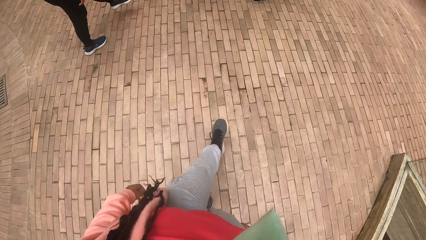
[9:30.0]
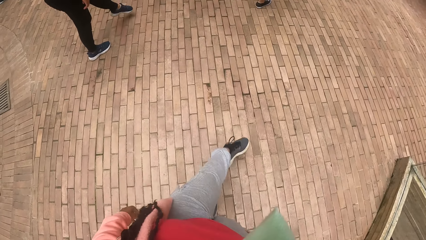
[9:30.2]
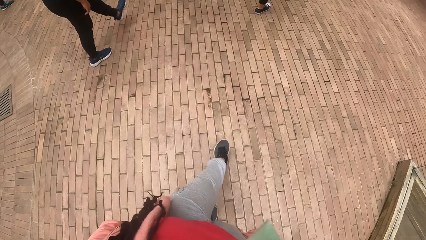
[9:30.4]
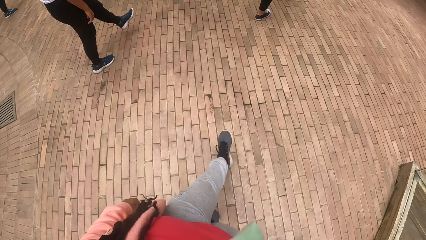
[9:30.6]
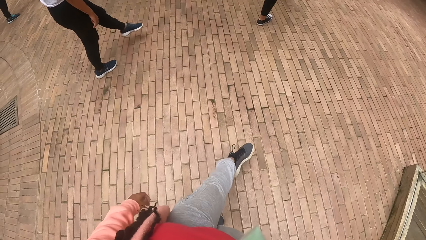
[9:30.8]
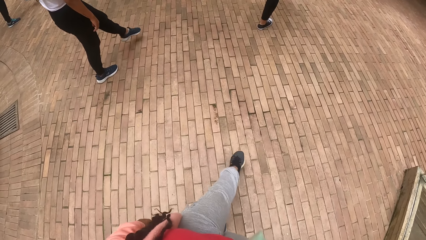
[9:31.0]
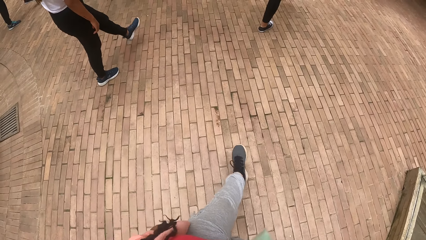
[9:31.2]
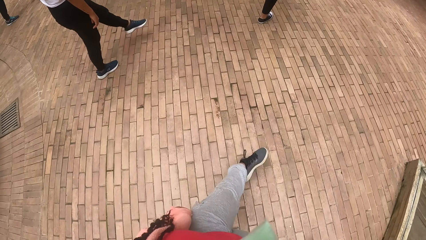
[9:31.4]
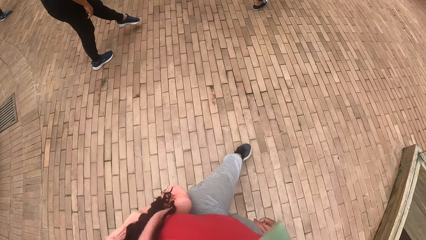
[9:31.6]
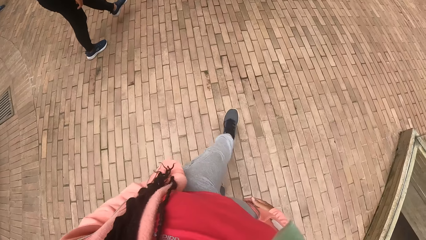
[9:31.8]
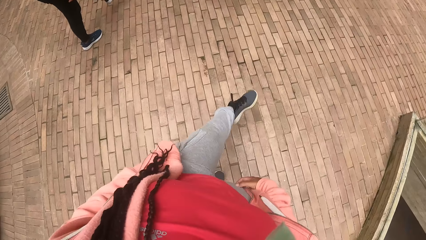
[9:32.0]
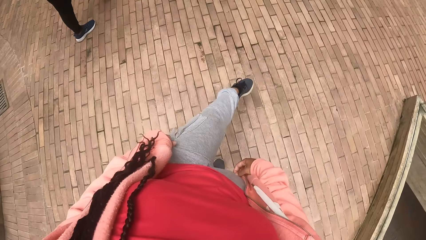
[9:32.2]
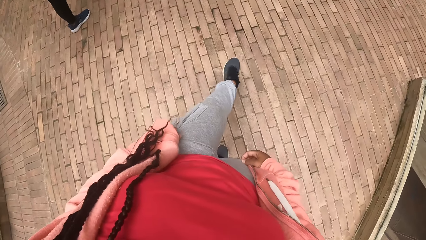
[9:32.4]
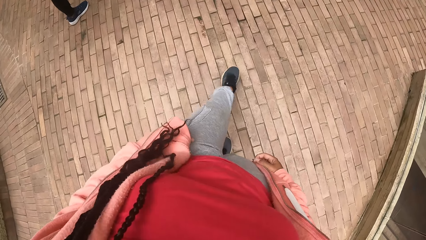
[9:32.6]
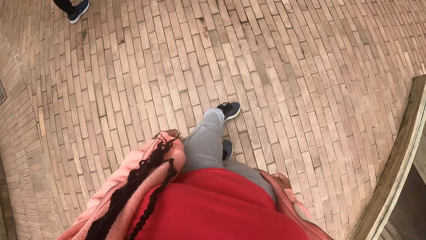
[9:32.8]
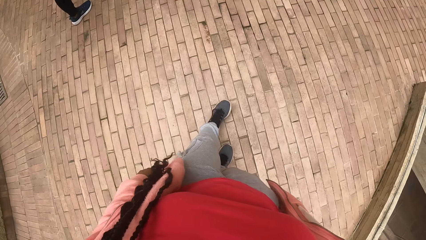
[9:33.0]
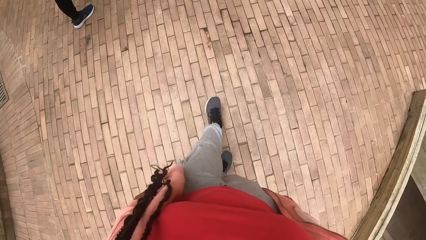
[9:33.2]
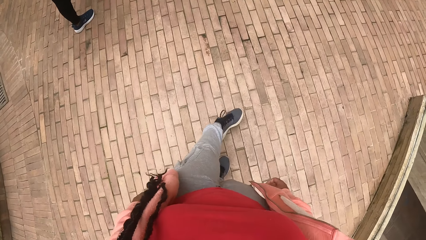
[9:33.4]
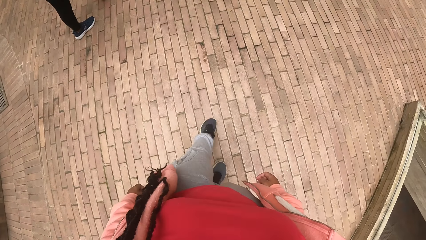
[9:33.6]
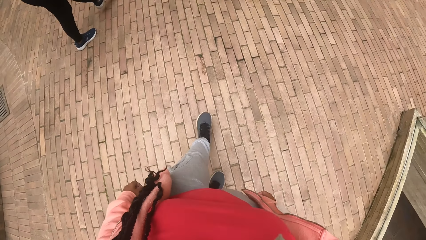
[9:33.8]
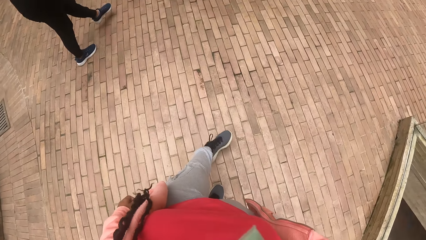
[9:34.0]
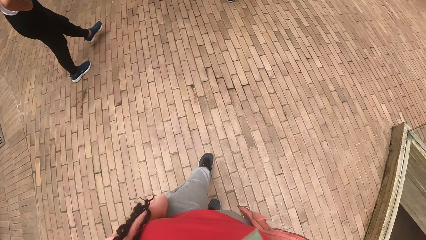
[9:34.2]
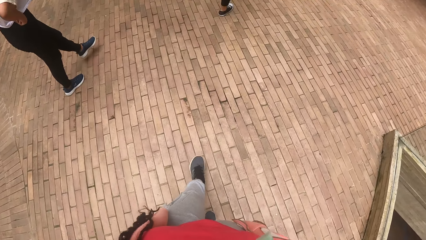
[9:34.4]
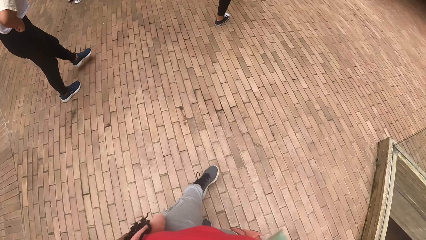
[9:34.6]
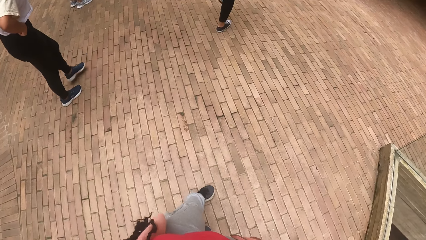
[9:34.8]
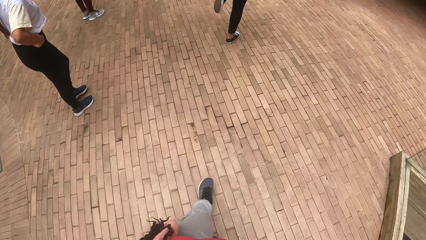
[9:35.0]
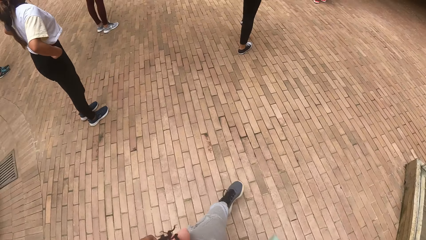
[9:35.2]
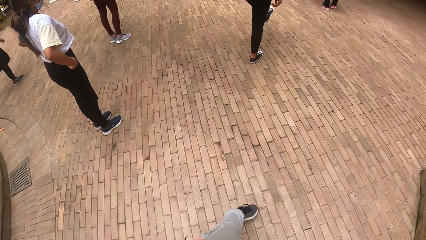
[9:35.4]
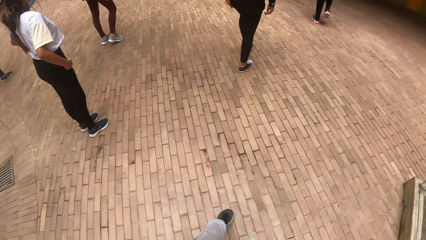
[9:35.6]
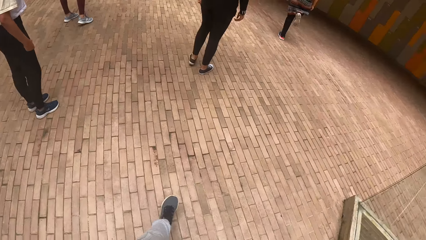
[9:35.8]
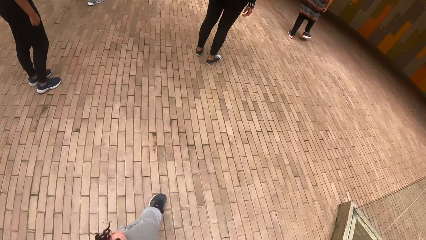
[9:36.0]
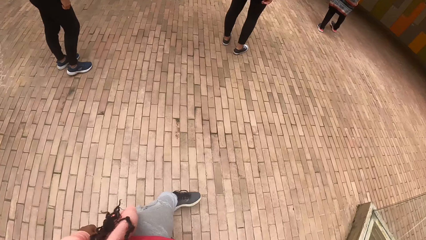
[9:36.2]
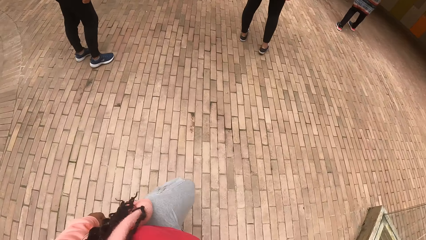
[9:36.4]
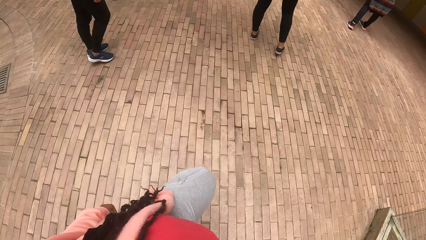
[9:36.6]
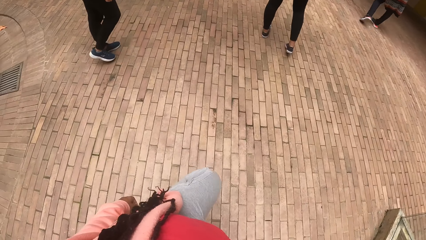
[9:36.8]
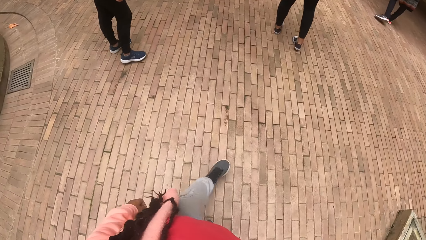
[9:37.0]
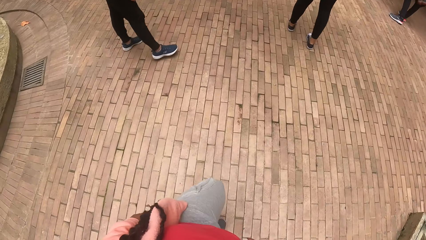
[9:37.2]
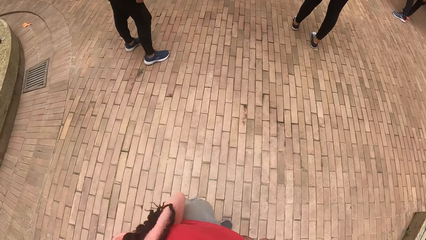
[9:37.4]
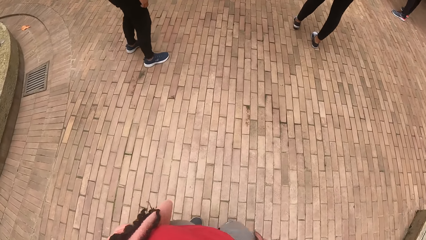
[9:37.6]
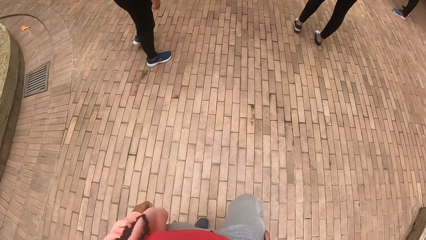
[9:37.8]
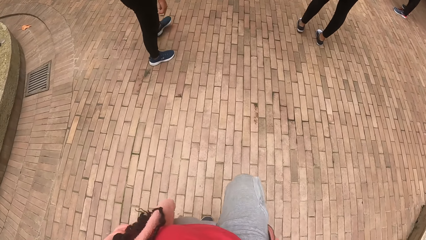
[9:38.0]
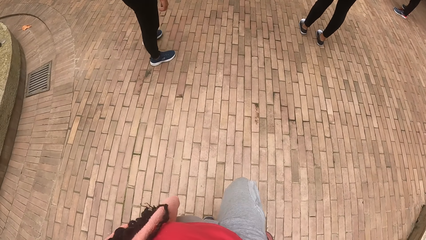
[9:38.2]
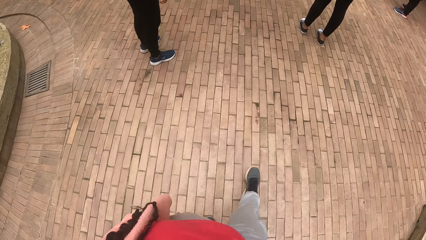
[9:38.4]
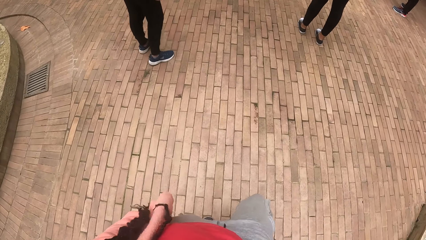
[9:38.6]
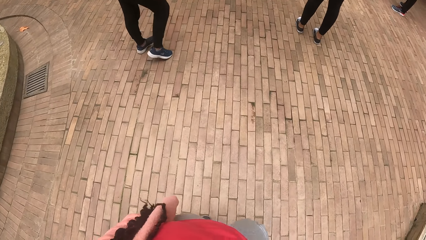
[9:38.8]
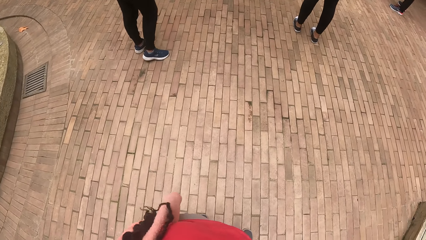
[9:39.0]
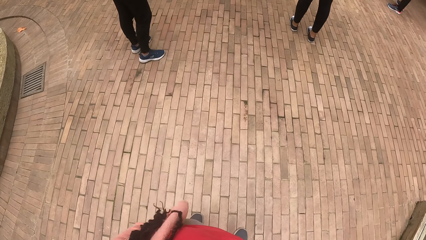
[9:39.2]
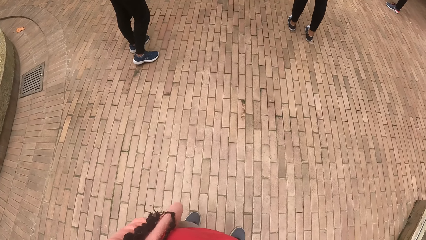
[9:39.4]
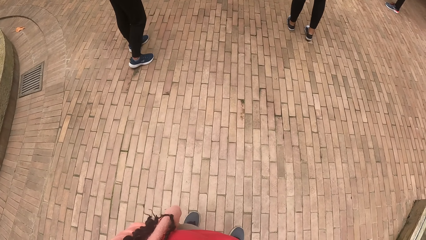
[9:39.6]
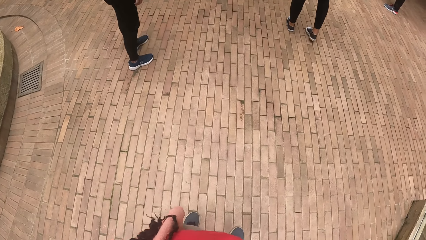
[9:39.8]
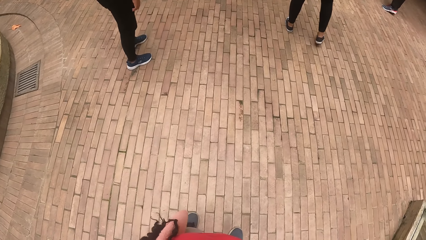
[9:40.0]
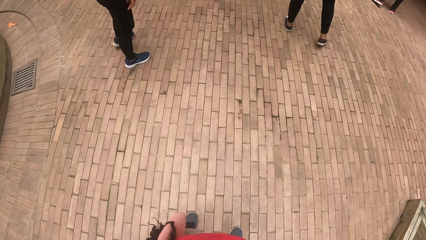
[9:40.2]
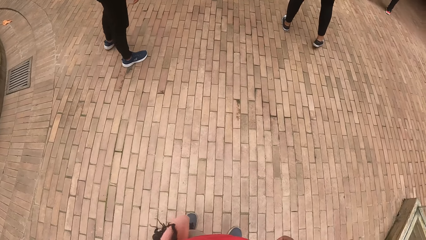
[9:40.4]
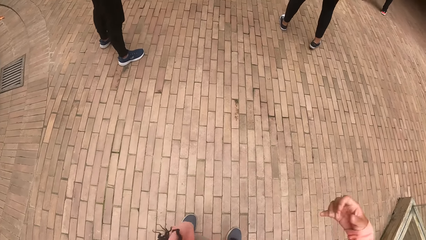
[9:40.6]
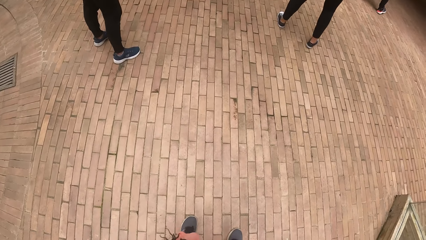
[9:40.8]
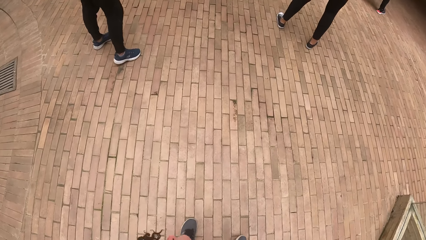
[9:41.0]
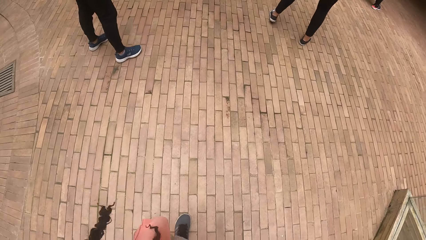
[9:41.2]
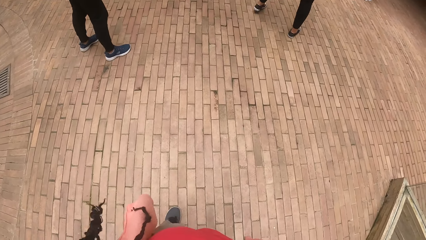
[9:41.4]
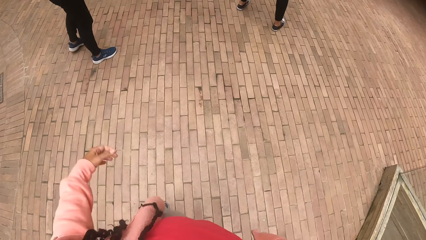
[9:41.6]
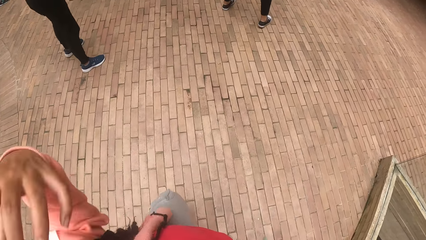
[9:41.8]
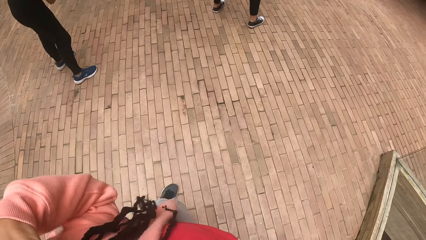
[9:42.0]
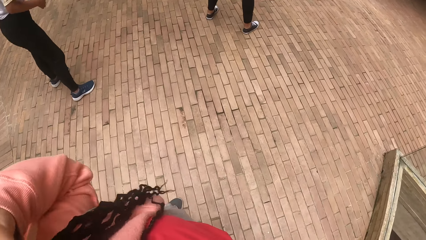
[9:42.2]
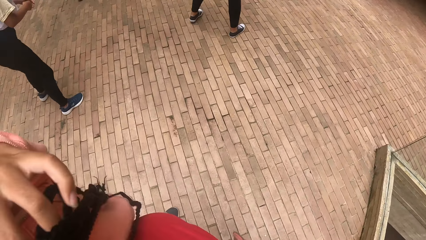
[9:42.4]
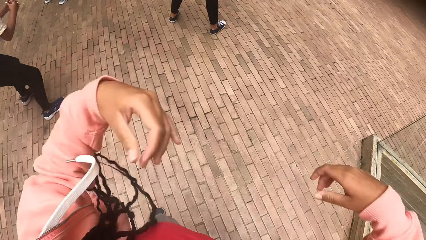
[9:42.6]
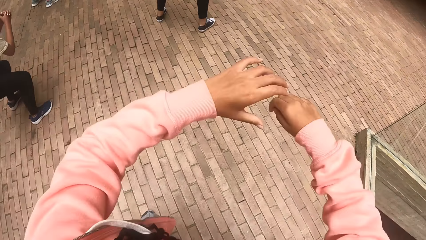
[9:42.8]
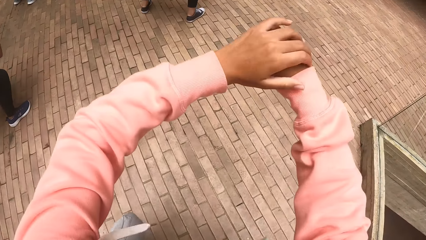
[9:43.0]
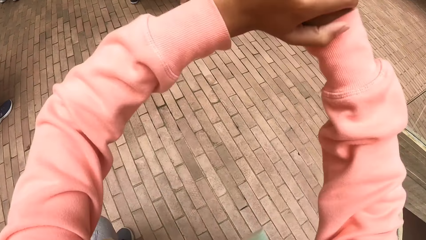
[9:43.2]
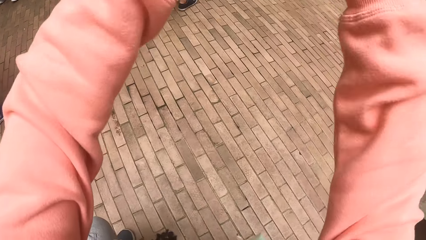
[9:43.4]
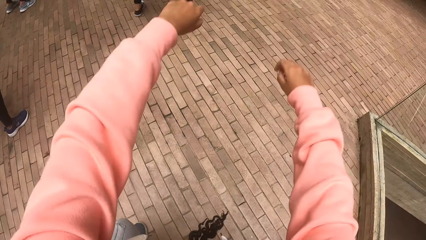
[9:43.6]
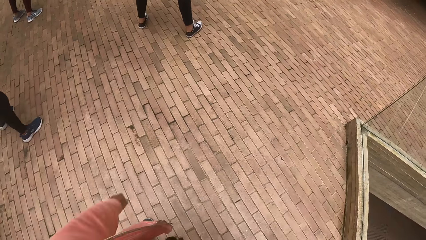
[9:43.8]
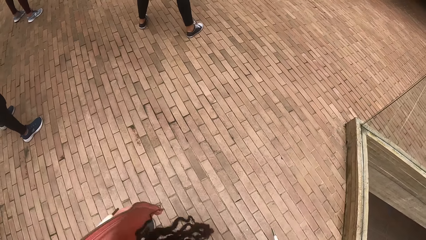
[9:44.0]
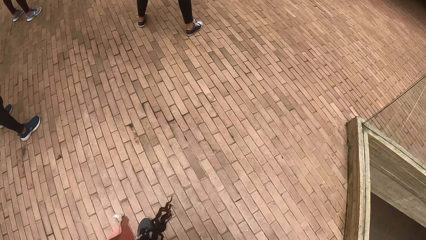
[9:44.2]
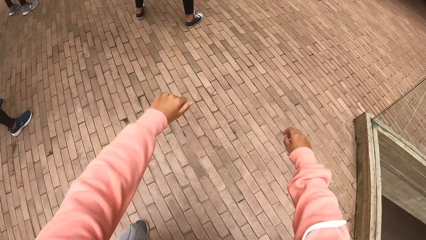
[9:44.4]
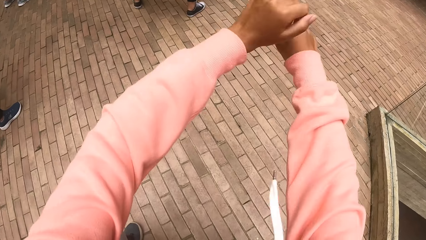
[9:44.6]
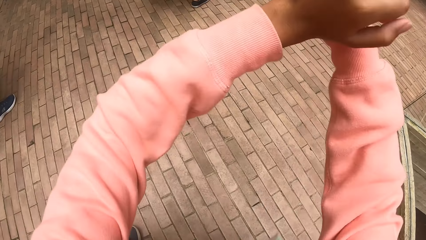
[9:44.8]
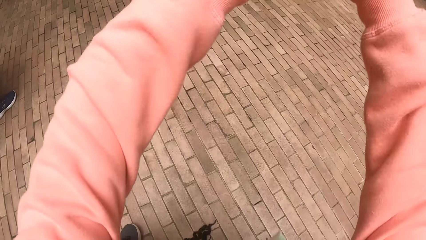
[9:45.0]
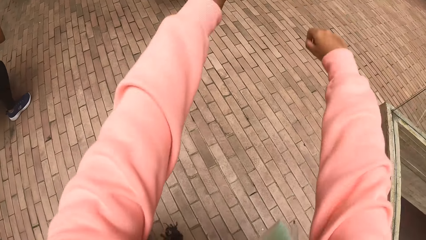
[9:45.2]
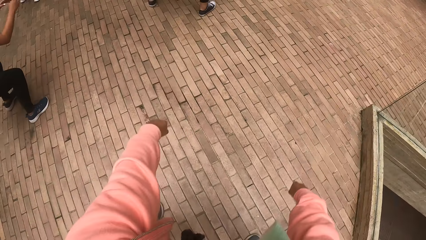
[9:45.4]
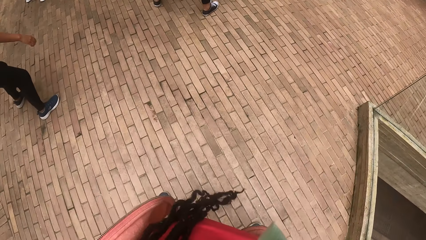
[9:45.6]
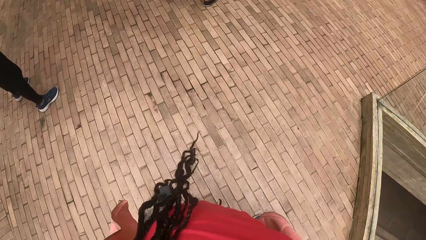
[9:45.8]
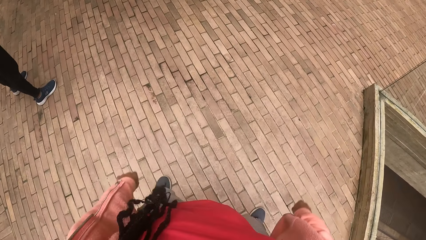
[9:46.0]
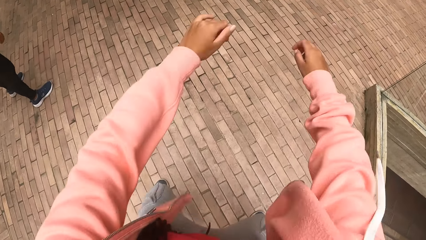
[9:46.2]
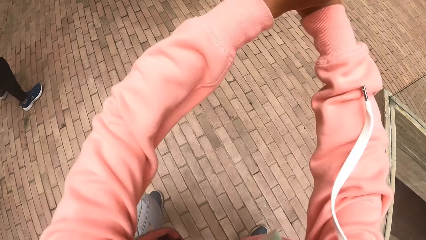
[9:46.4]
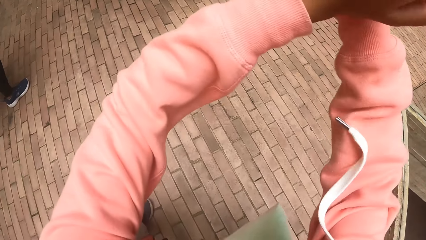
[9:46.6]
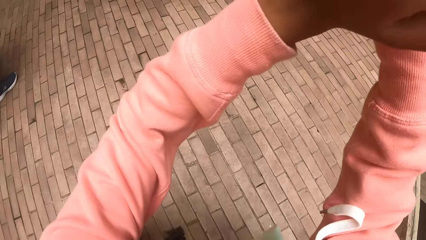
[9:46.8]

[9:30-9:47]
The camera wearer touches her hair with her right hand. She touches her hair with her left hand. She performs the dance exercise with the group of people.
